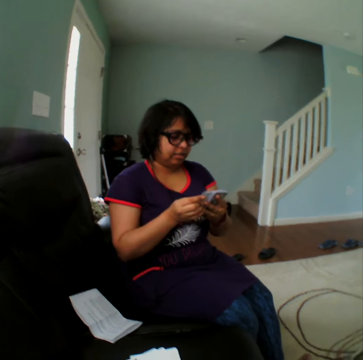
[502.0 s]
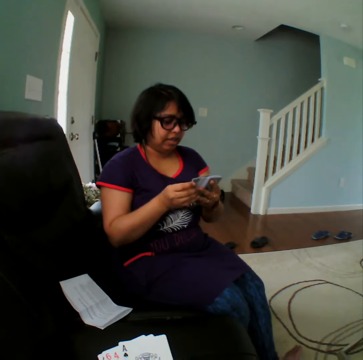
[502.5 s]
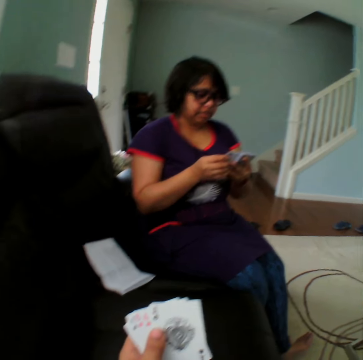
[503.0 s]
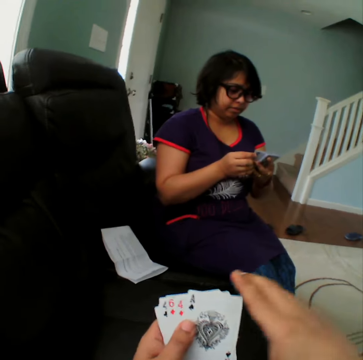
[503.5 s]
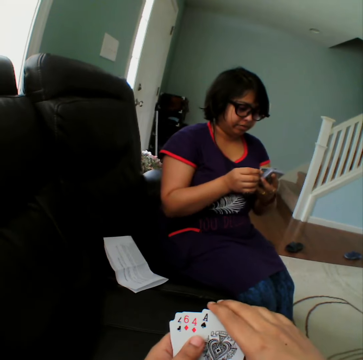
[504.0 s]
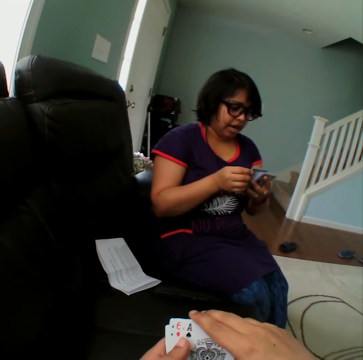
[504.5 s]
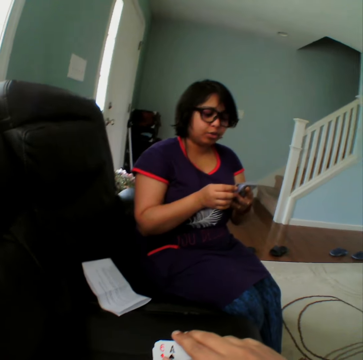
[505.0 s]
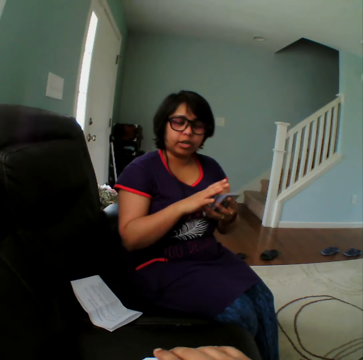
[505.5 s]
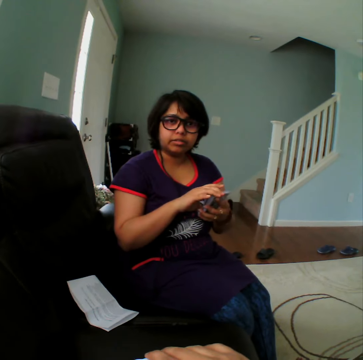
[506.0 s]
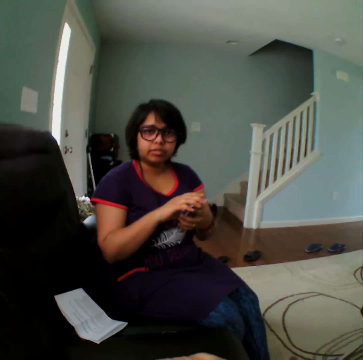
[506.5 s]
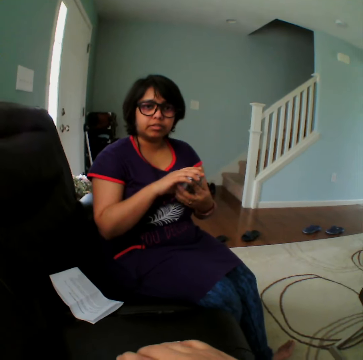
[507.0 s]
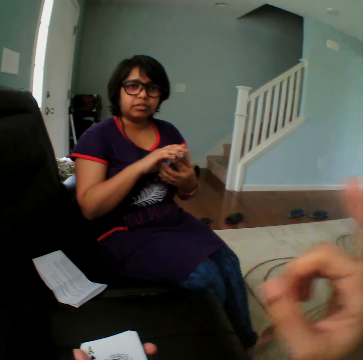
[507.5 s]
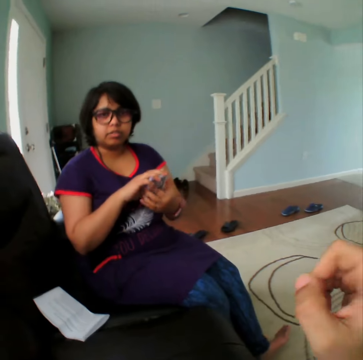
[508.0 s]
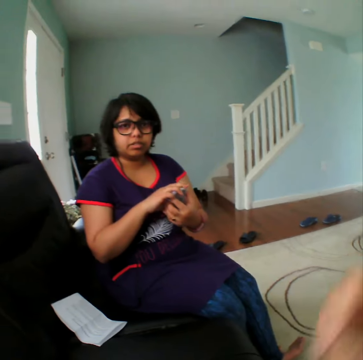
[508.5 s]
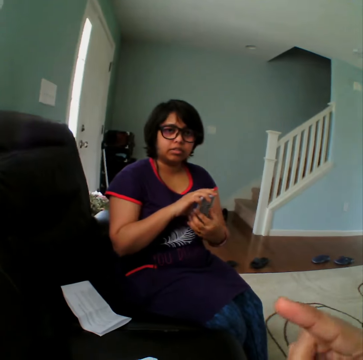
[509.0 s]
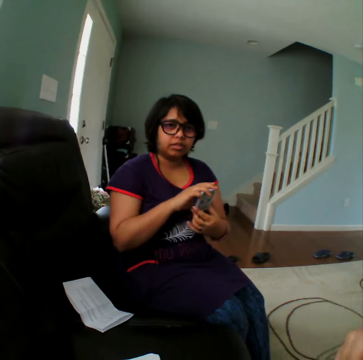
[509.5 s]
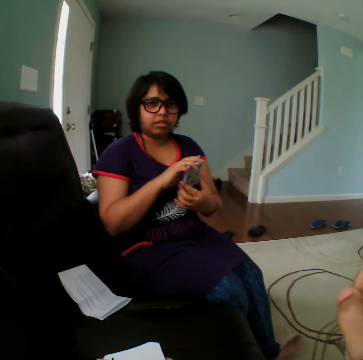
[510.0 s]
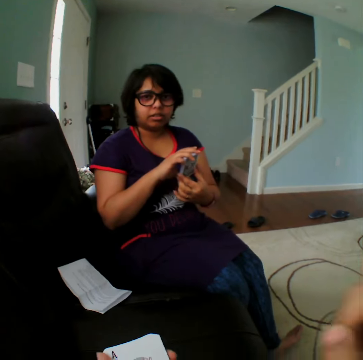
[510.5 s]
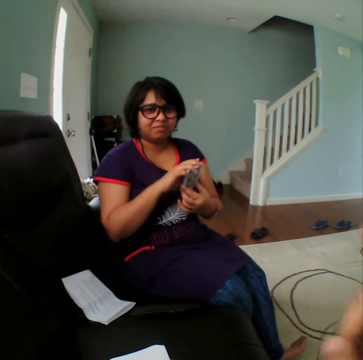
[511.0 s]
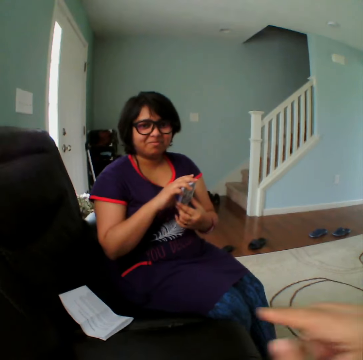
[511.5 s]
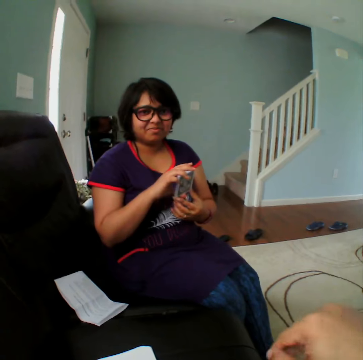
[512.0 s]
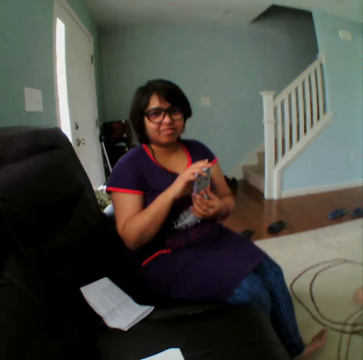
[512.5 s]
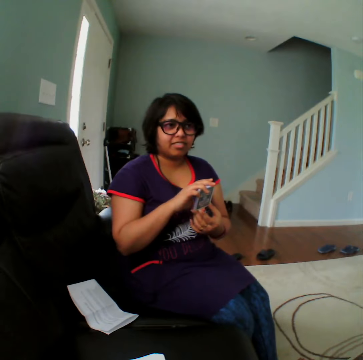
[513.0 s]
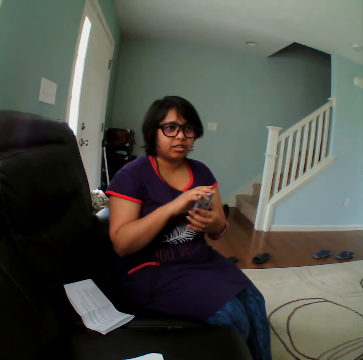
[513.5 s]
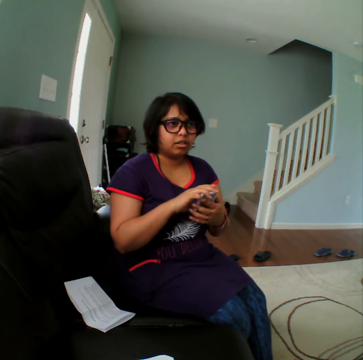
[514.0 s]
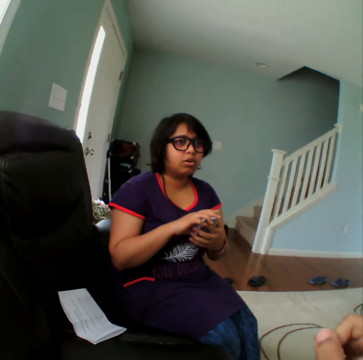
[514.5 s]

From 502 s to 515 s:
A woman selects the card. The camera wearer converses with the woman.

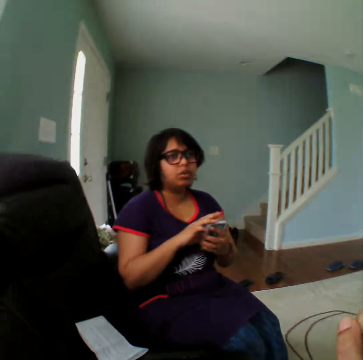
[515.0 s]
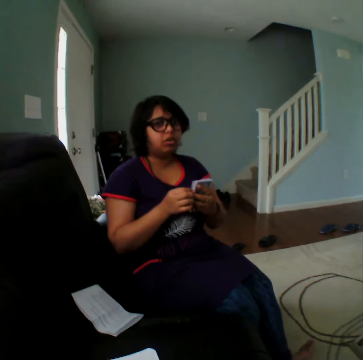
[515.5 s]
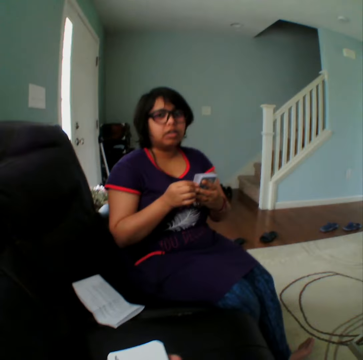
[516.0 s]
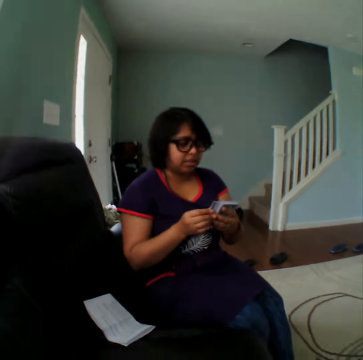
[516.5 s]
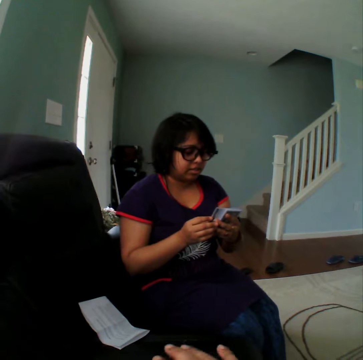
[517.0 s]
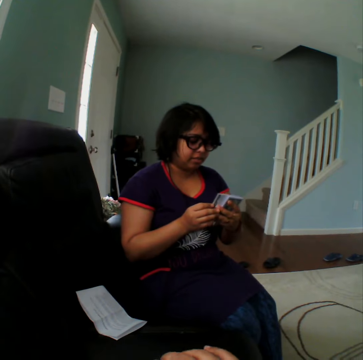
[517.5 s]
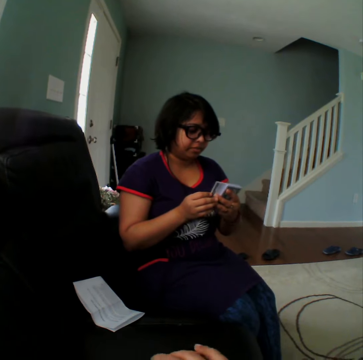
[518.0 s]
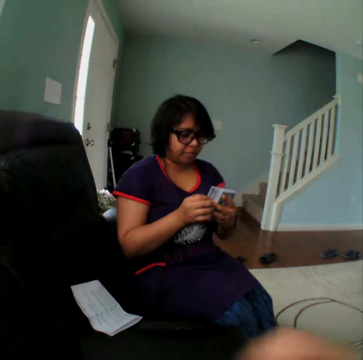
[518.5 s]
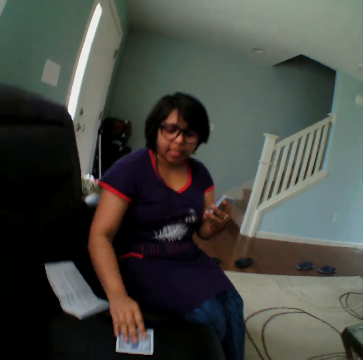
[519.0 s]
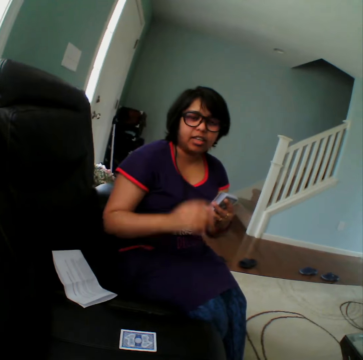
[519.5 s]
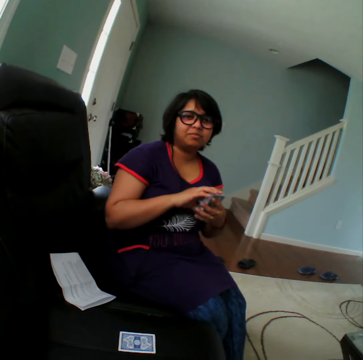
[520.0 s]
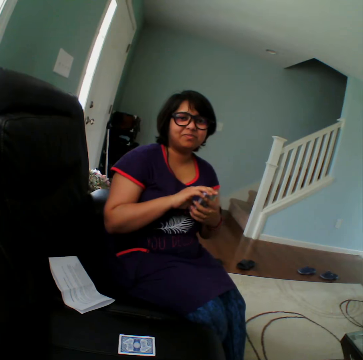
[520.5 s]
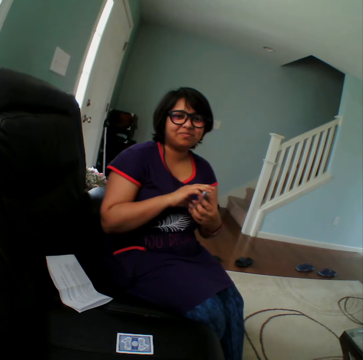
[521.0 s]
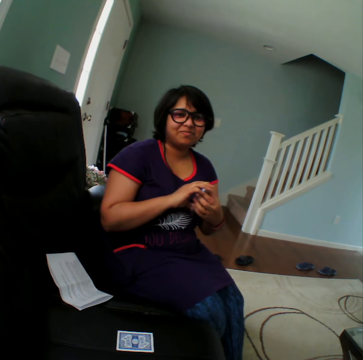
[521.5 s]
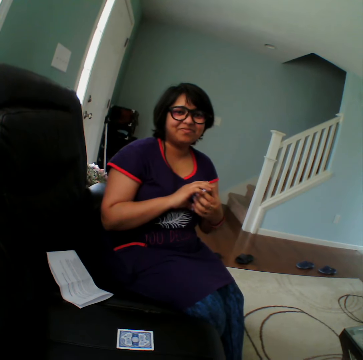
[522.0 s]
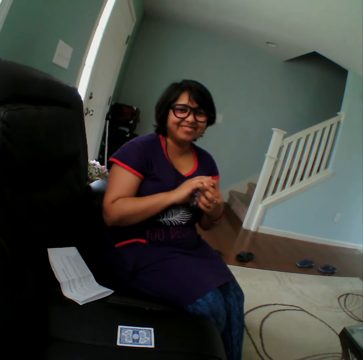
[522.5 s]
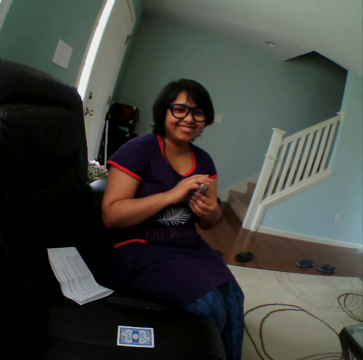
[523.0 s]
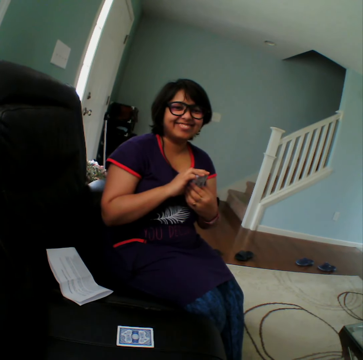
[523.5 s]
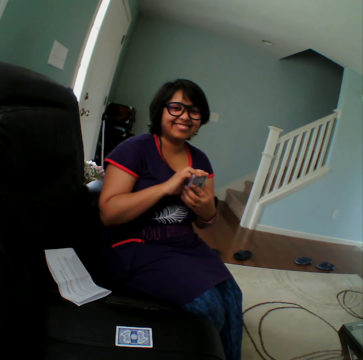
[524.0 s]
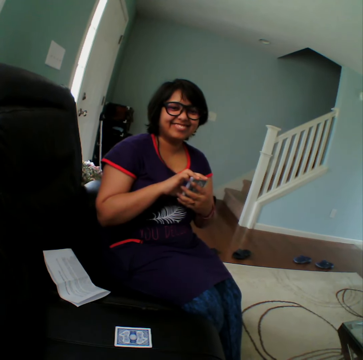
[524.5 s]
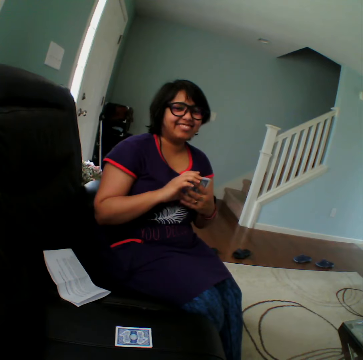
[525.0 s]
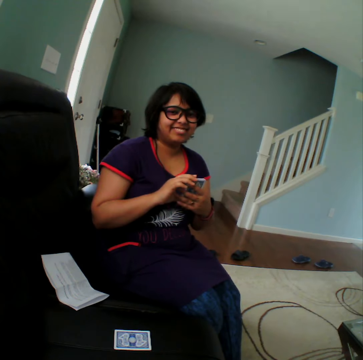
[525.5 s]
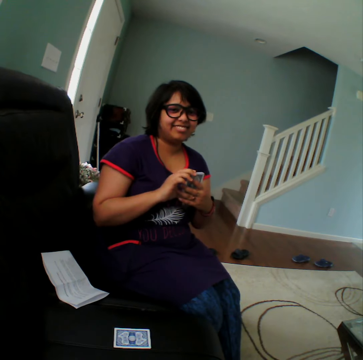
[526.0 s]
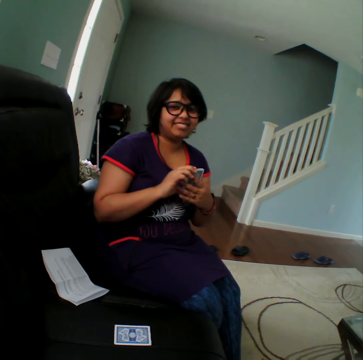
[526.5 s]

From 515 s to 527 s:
A woman selects the card, picks up the card, places the card down in the couch, and holds the card.

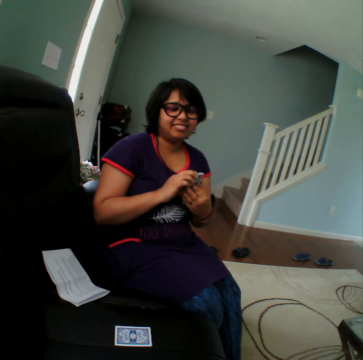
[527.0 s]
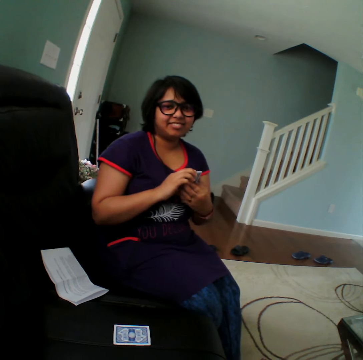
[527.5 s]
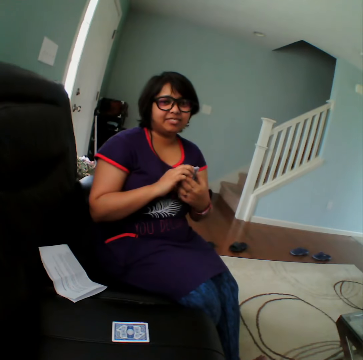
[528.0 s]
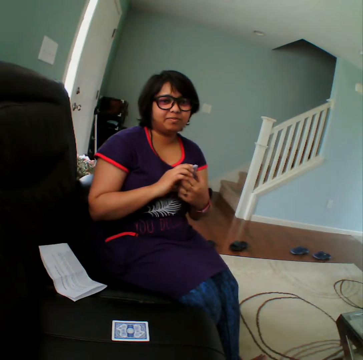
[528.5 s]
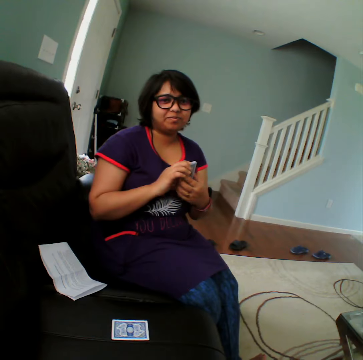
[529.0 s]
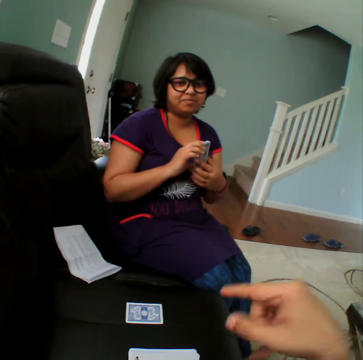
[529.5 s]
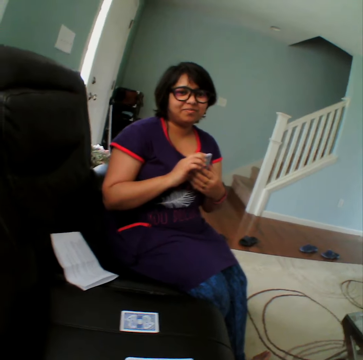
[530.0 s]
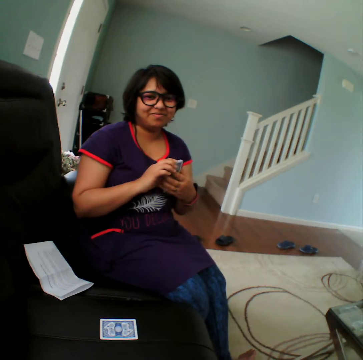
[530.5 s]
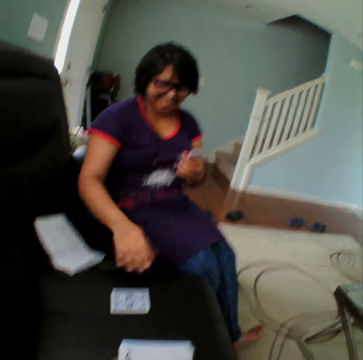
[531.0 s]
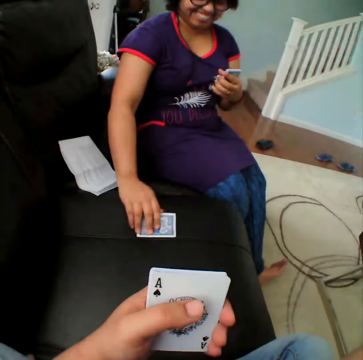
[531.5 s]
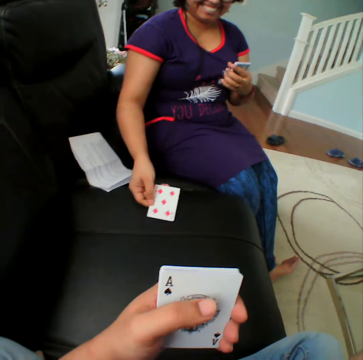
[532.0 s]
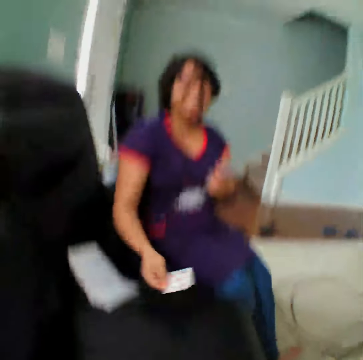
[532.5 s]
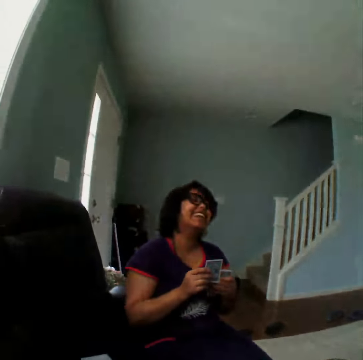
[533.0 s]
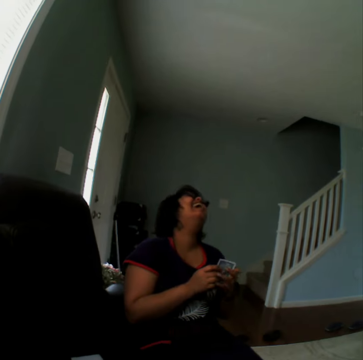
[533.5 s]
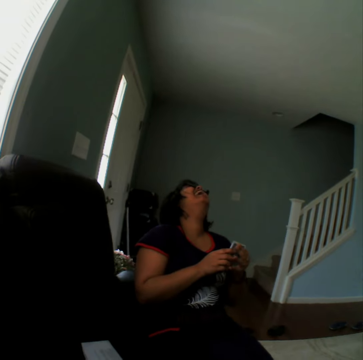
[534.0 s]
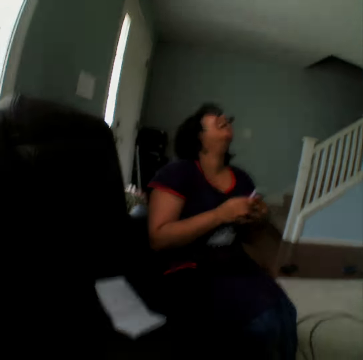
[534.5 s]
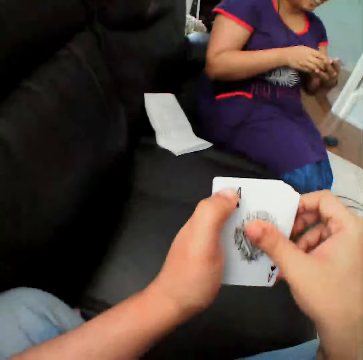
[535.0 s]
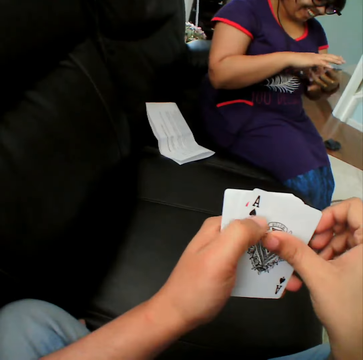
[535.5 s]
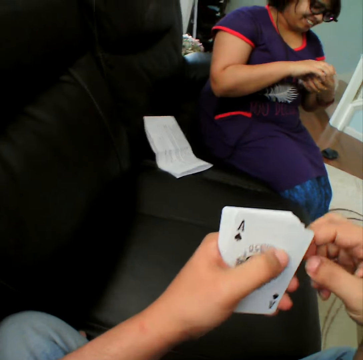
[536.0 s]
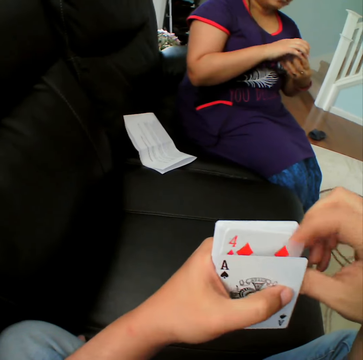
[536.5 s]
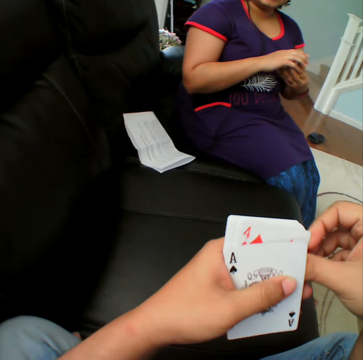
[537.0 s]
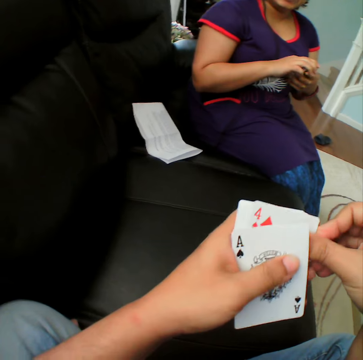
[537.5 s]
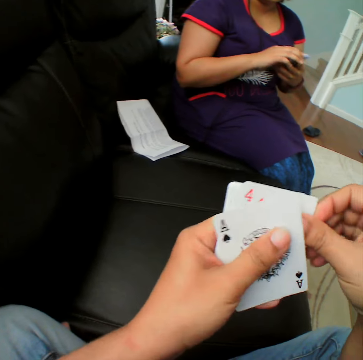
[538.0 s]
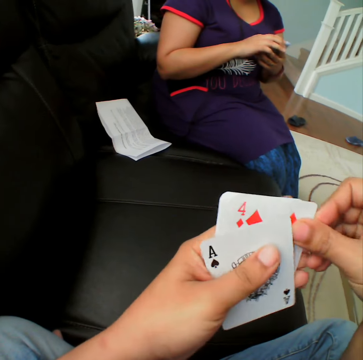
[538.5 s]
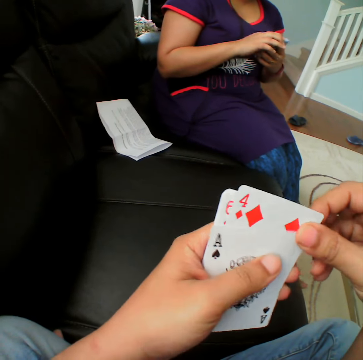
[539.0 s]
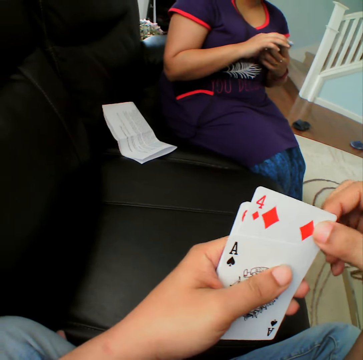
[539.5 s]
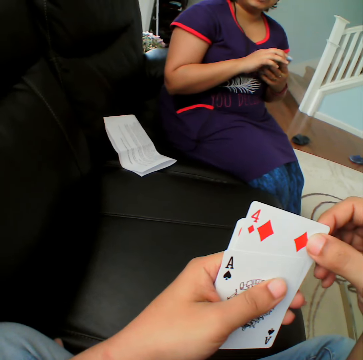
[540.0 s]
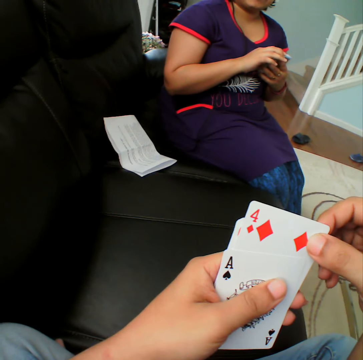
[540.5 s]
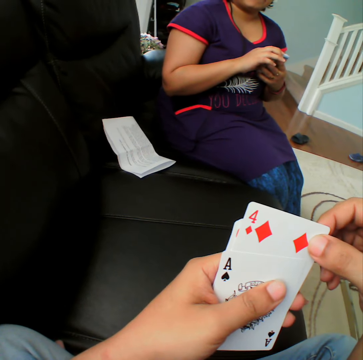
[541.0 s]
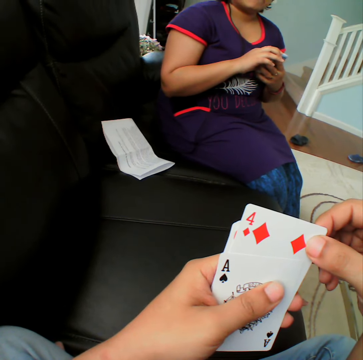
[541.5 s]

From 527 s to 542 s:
The camera wearer converses with a woman. The woman picks up the card and turns the card. The camera wearer takes the card. They select the card.
